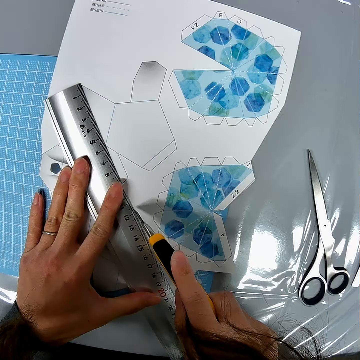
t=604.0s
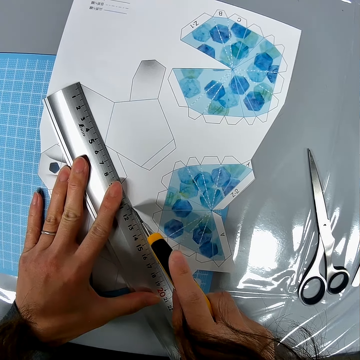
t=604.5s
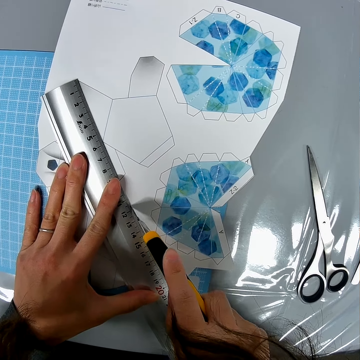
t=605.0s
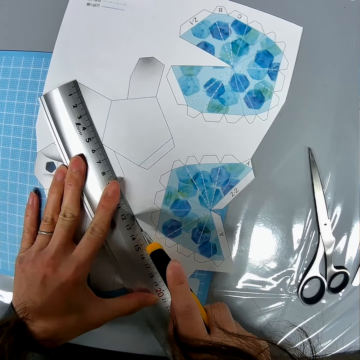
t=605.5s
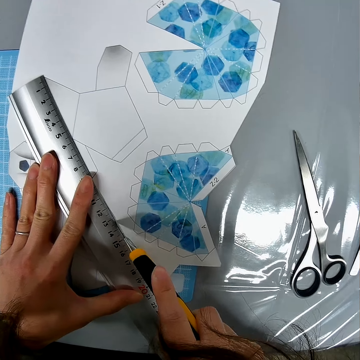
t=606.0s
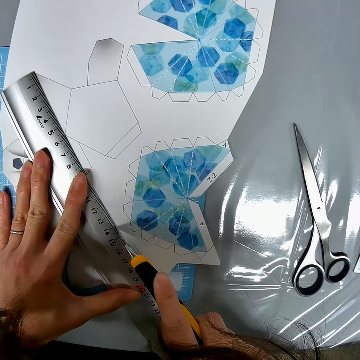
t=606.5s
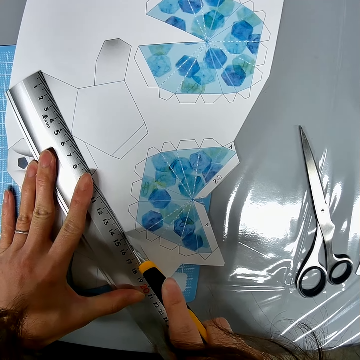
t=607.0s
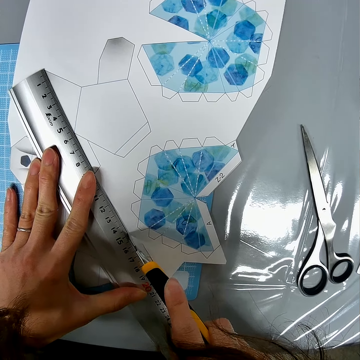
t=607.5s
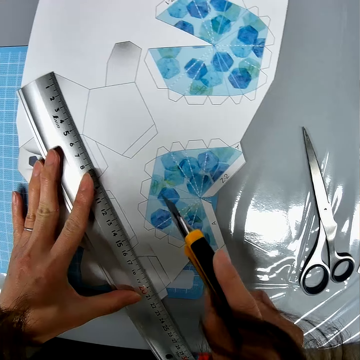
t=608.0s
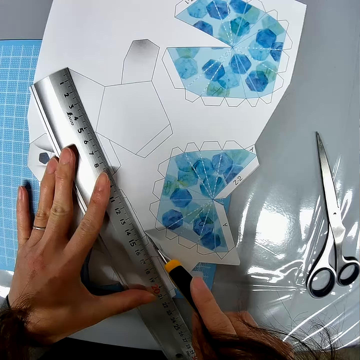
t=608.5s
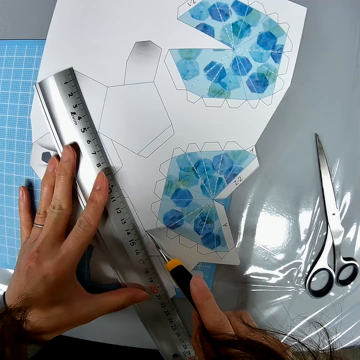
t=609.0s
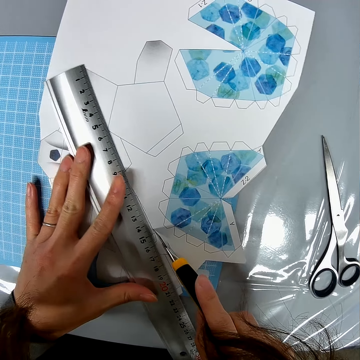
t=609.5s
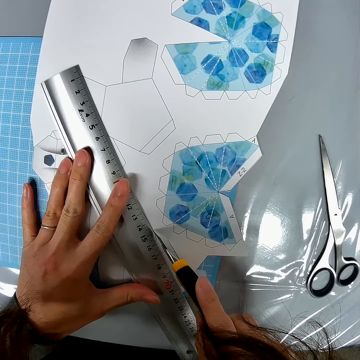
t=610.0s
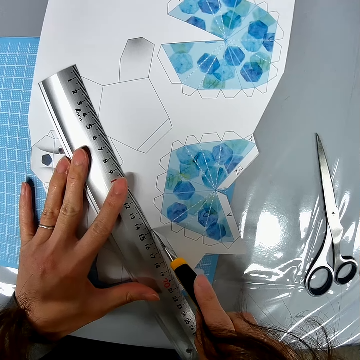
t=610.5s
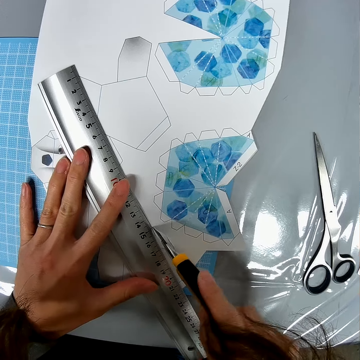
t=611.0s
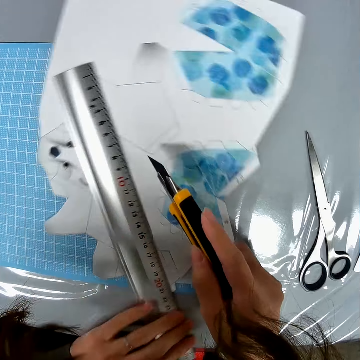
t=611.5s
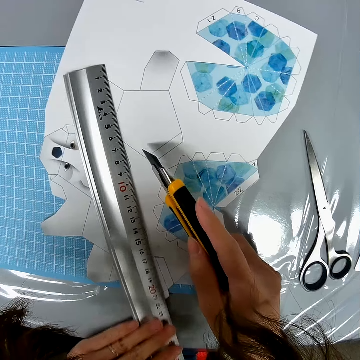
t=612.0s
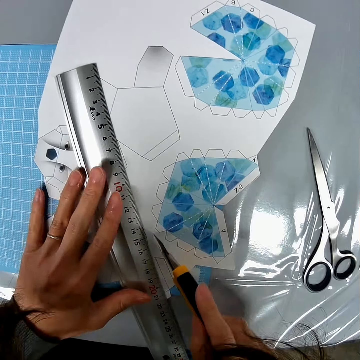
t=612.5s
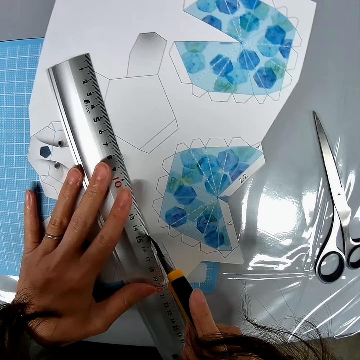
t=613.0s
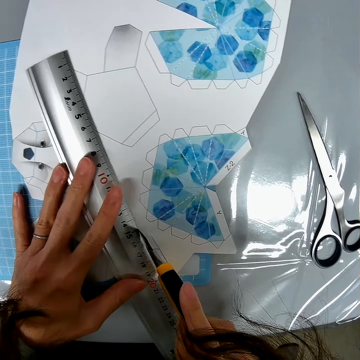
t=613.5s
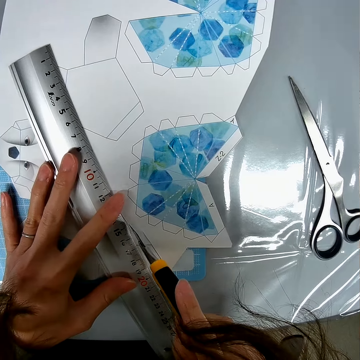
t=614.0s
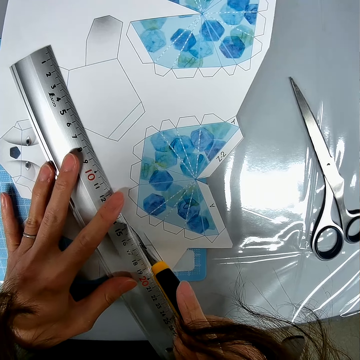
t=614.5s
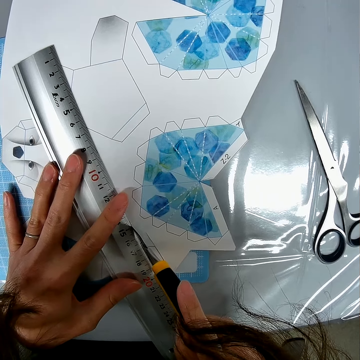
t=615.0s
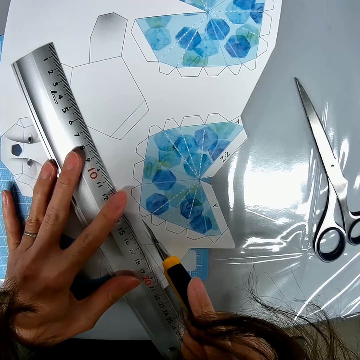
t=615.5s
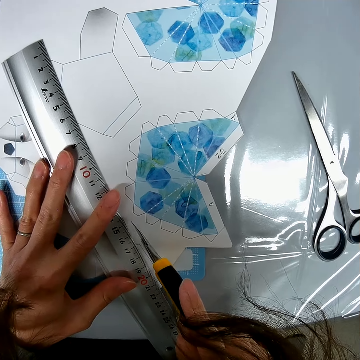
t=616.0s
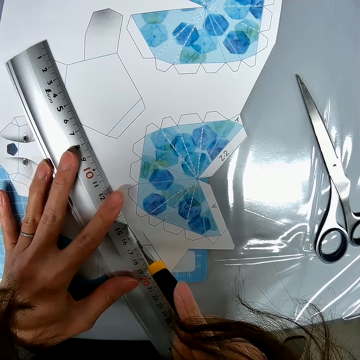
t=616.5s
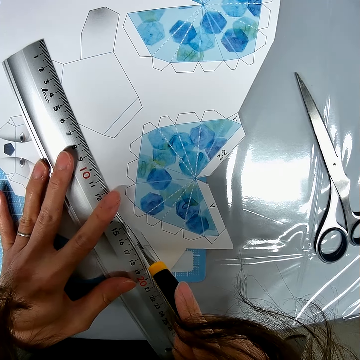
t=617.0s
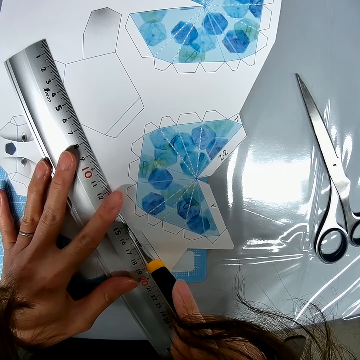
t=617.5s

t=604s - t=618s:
The camera wearer picks up the ruler from the paper. They place the ruler on the paper. They cut the paper.

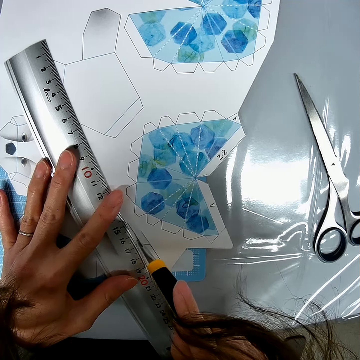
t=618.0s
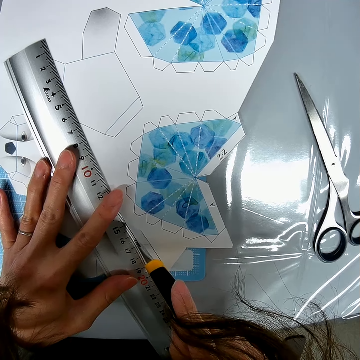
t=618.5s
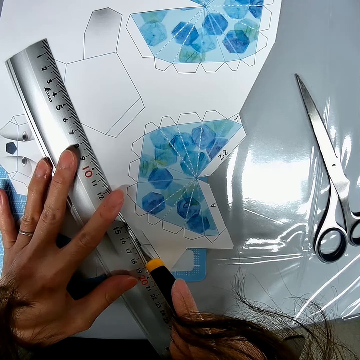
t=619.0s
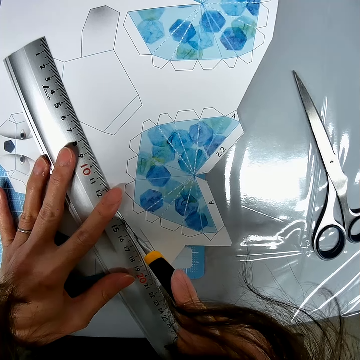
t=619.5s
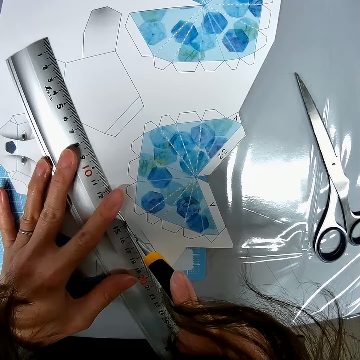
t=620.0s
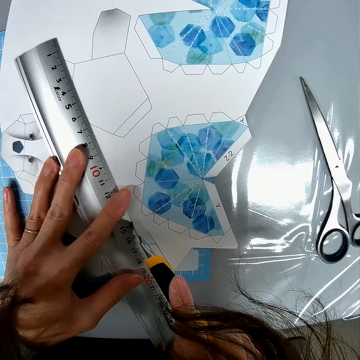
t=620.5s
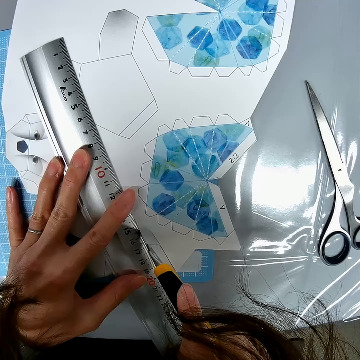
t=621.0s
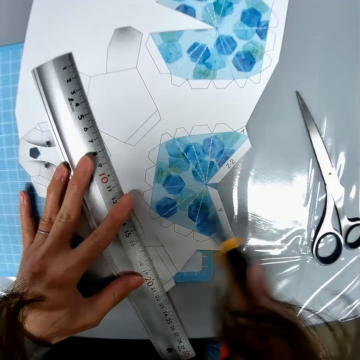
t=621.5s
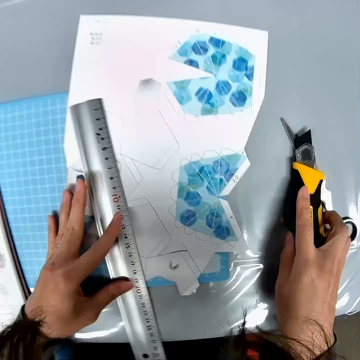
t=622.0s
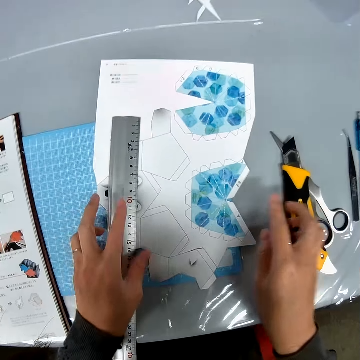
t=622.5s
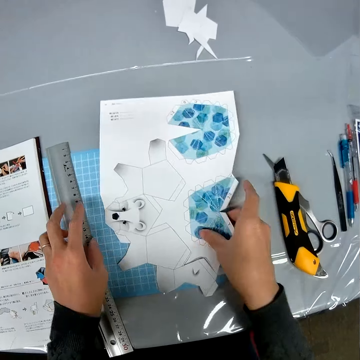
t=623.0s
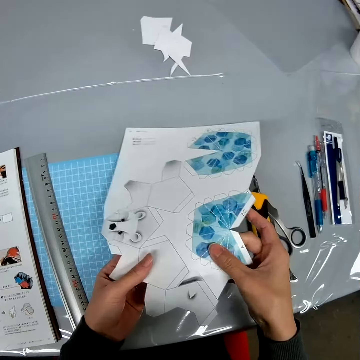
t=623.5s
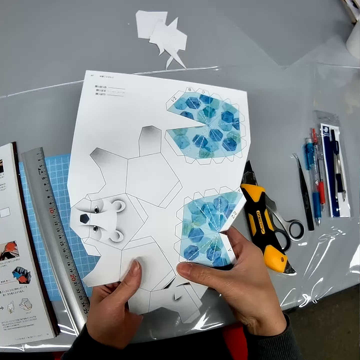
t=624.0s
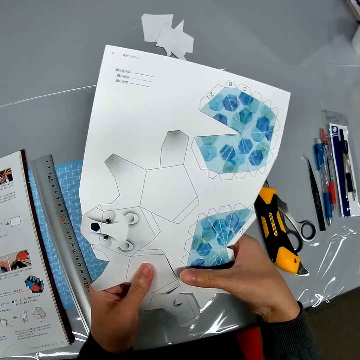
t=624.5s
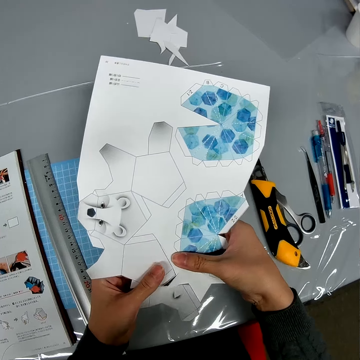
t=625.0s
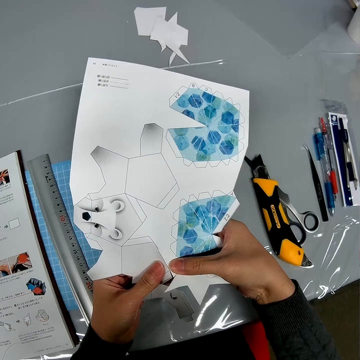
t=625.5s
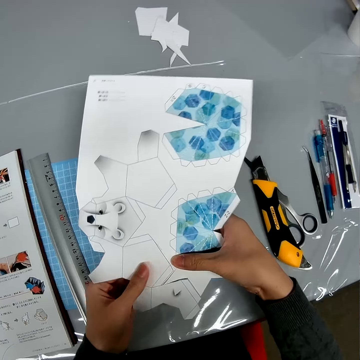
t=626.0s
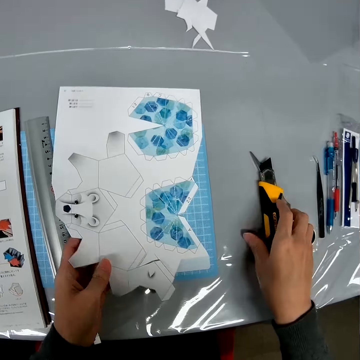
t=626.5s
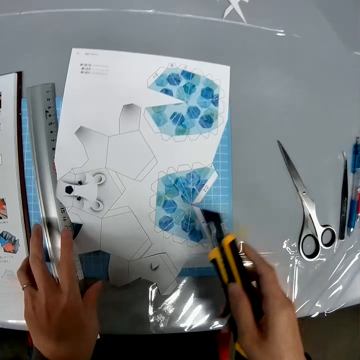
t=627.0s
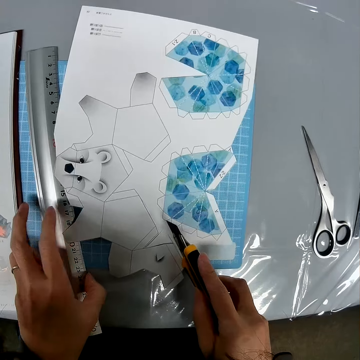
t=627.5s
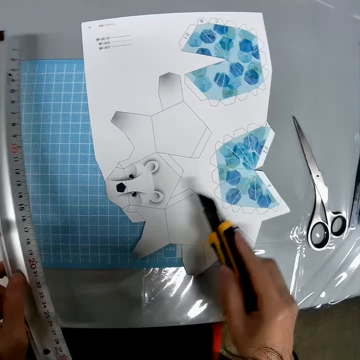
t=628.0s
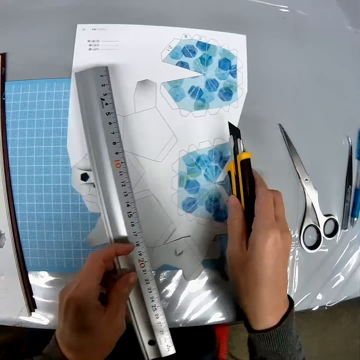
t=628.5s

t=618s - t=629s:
The camera wearer places the knife on the table. They hold the paper and the ruler. They lift the paper and carry the paper. They look at the paper. They pull out the cut off paper. They place the paper on the mat. They pick up the knife from the table. They hold the ruler. They pick up the ruler.

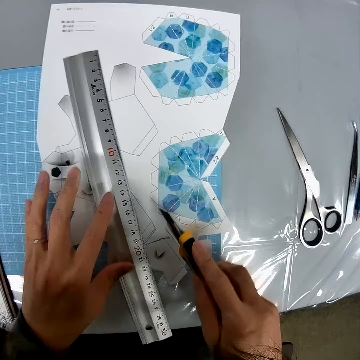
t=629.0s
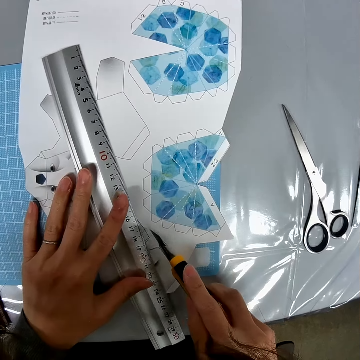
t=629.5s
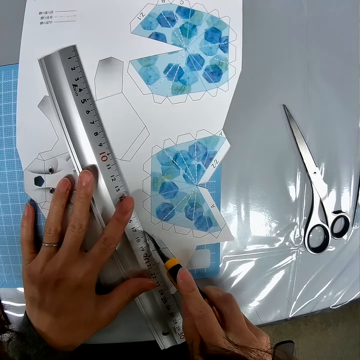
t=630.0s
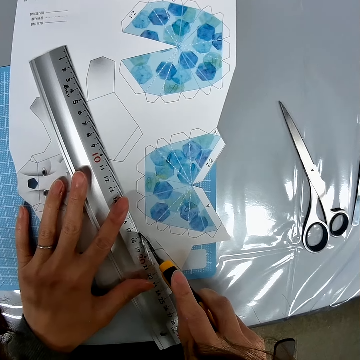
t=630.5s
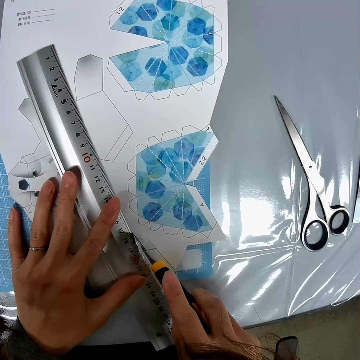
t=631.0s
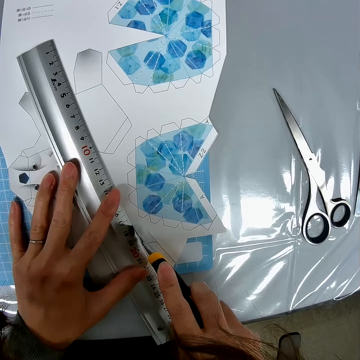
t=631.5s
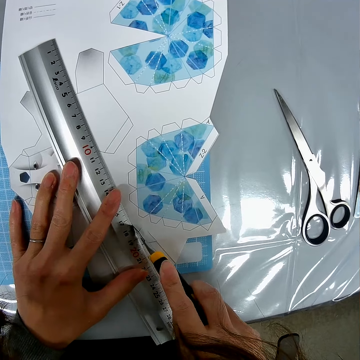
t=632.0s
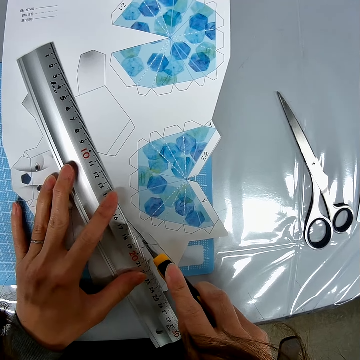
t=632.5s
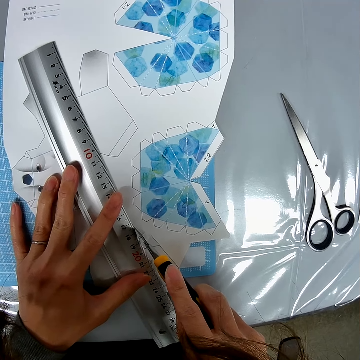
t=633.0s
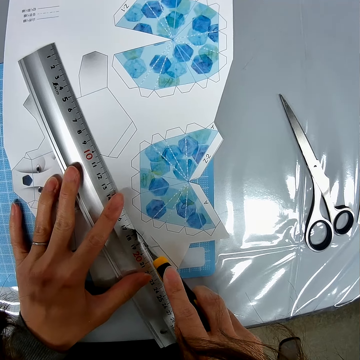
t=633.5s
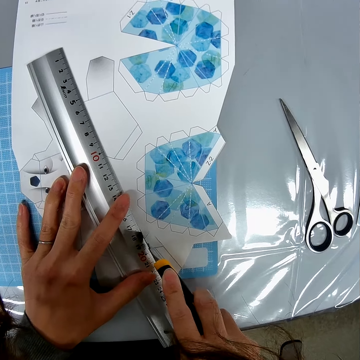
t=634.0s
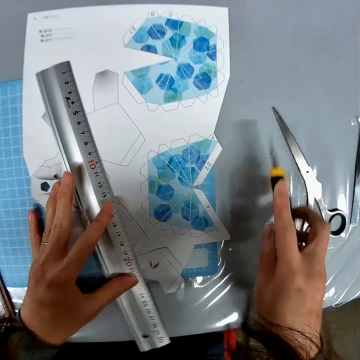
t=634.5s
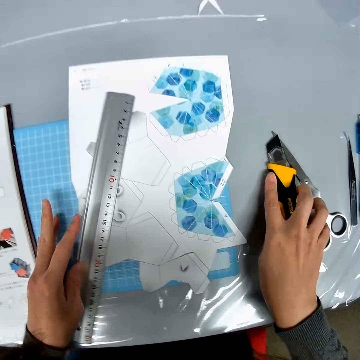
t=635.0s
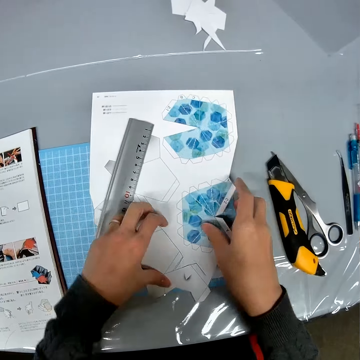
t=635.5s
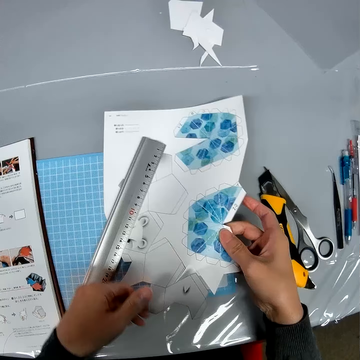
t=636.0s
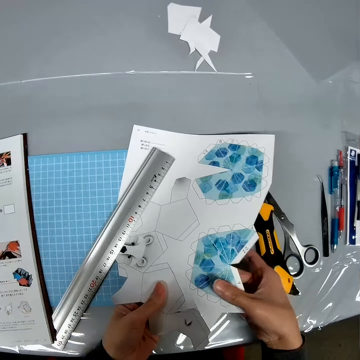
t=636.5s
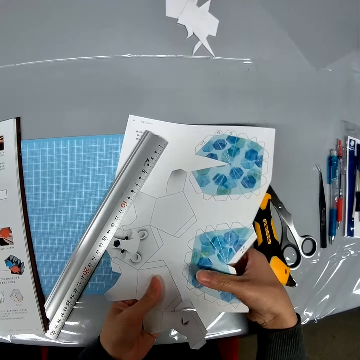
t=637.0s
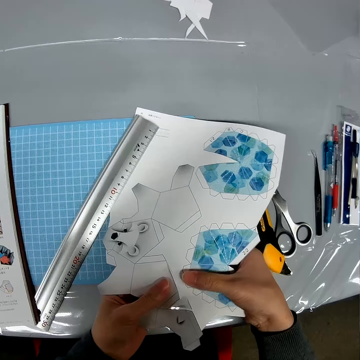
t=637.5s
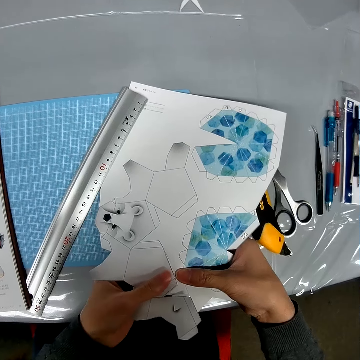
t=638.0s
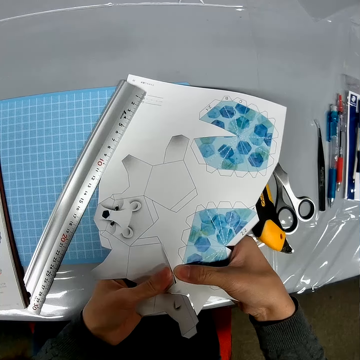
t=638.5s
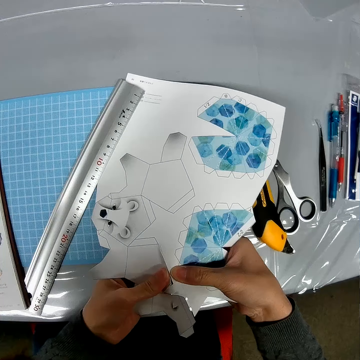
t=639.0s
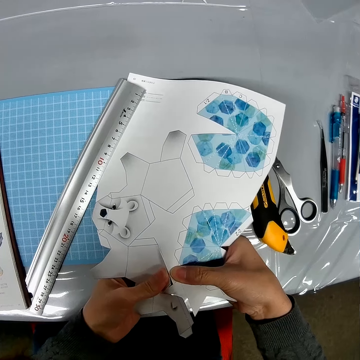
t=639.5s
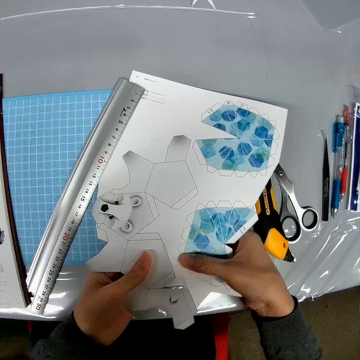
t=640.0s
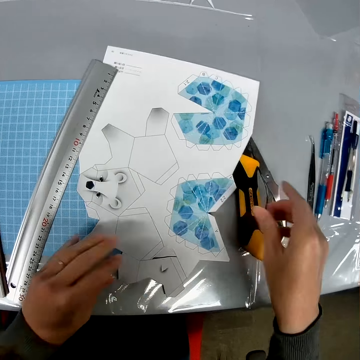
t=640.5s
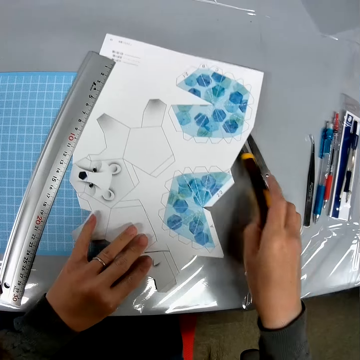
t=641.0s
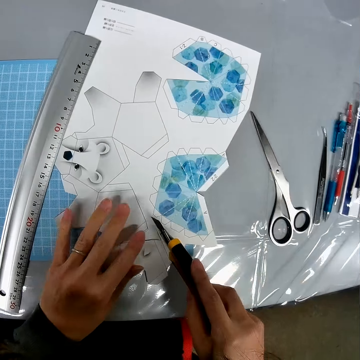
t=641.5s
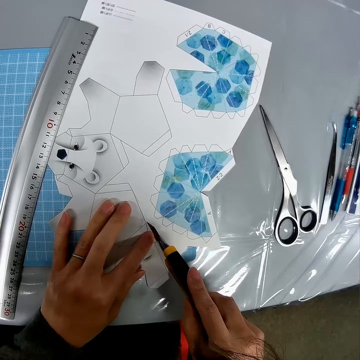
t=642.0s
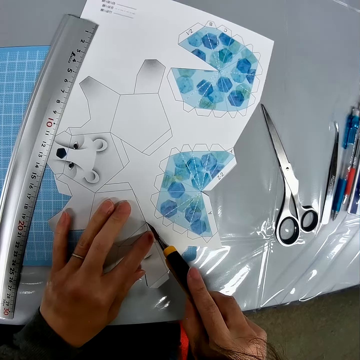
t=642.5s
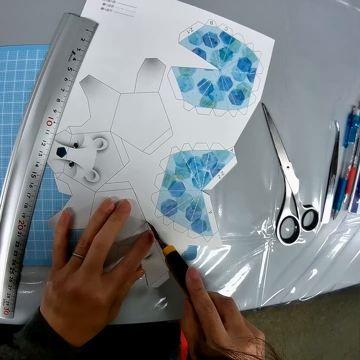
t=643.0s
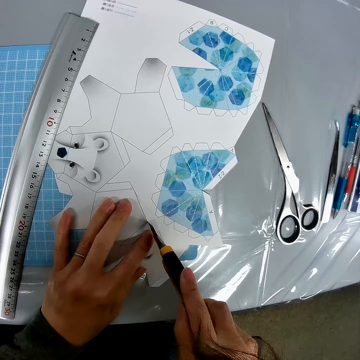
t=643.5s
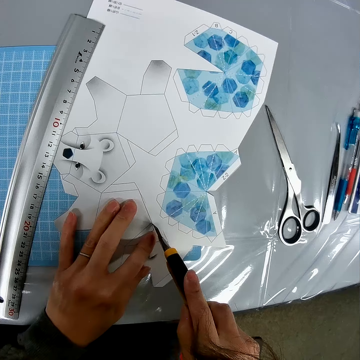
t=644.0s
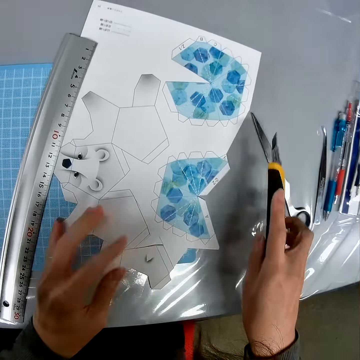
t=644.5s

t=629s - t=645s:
The camera wearer places the ruler on the paper. They cut the paper. They place the knife on the table. They pick up the paper. They pull the cut off paper. They place the paper on the table. They pick up the knife. They cut the paper with the knife.
